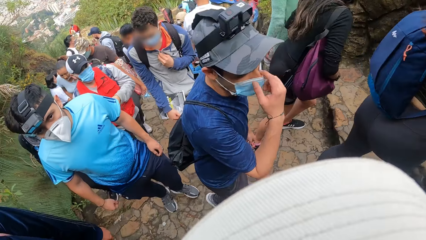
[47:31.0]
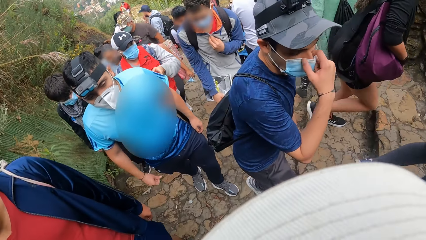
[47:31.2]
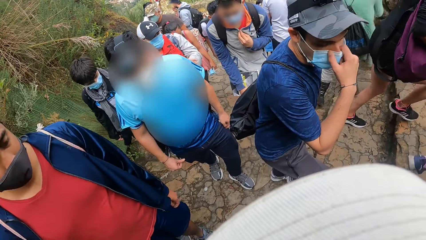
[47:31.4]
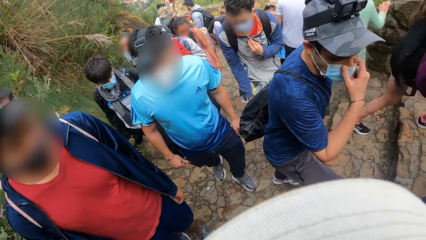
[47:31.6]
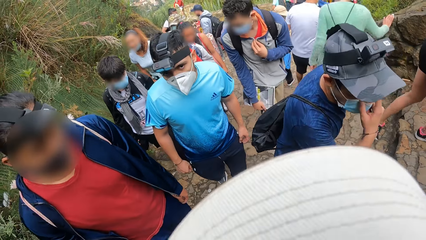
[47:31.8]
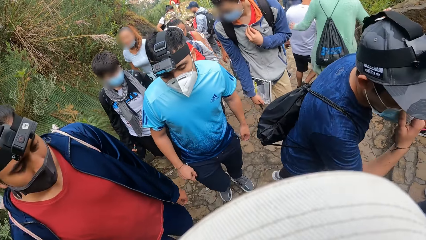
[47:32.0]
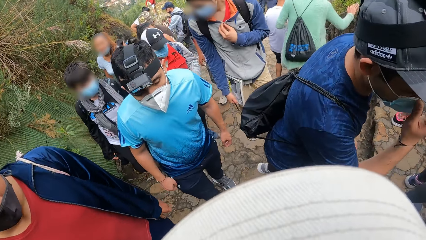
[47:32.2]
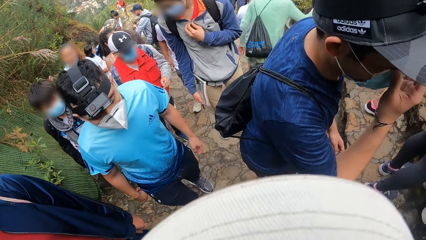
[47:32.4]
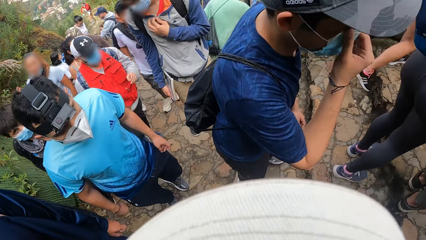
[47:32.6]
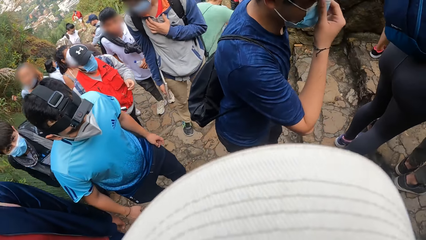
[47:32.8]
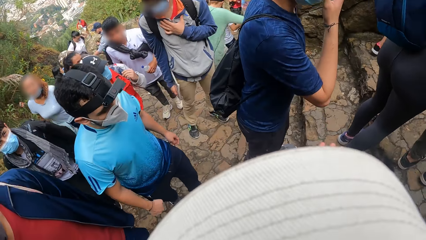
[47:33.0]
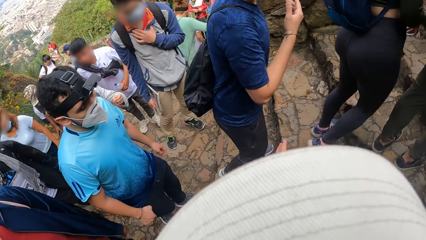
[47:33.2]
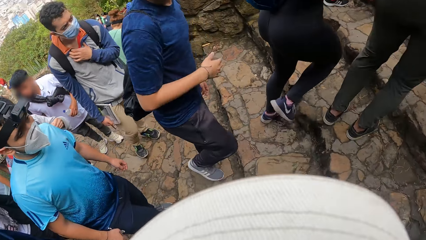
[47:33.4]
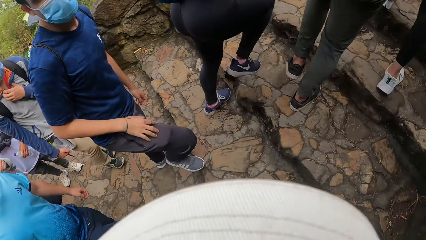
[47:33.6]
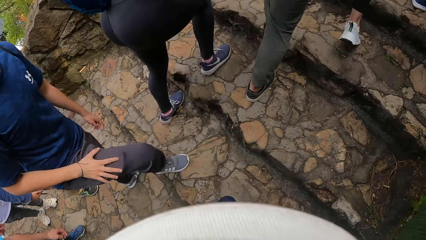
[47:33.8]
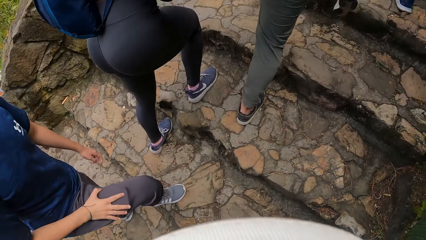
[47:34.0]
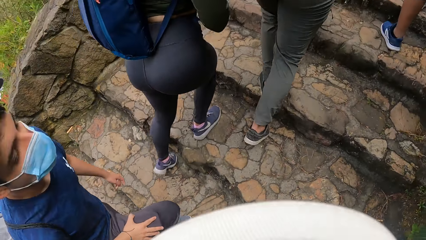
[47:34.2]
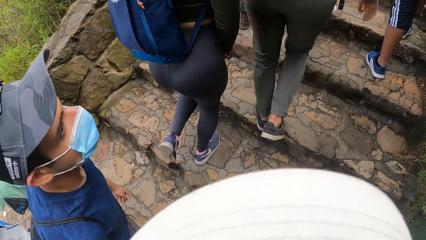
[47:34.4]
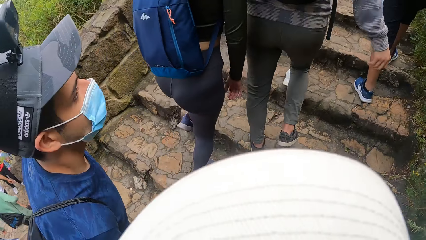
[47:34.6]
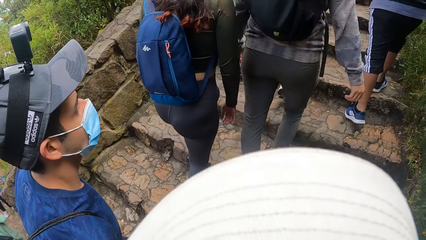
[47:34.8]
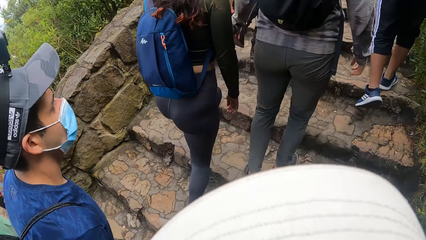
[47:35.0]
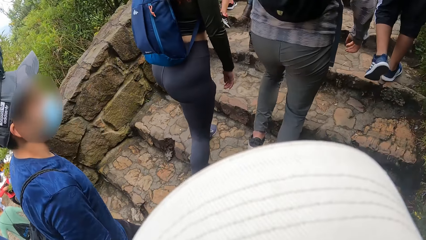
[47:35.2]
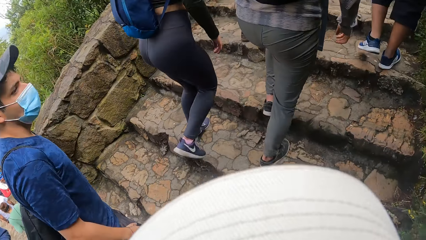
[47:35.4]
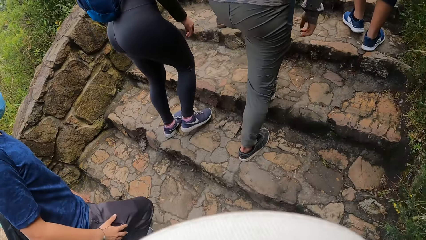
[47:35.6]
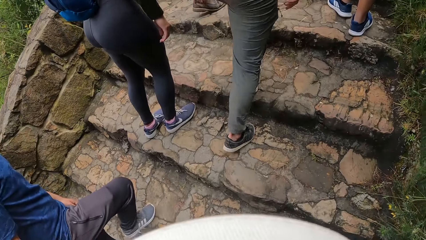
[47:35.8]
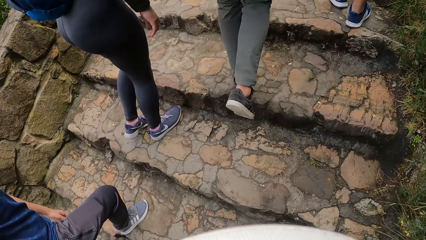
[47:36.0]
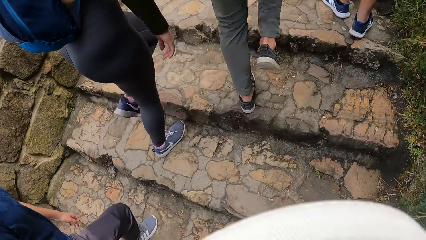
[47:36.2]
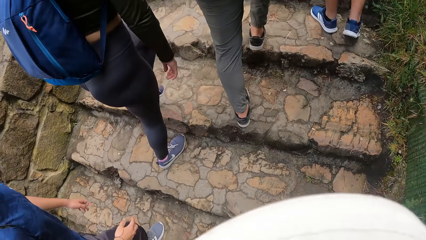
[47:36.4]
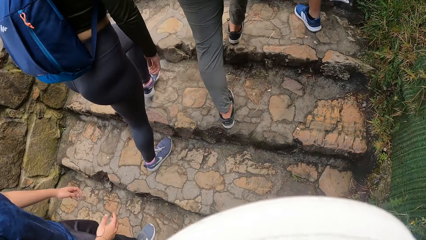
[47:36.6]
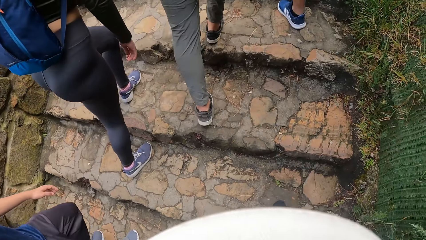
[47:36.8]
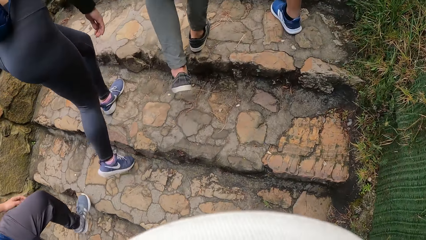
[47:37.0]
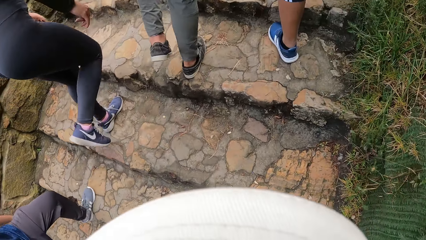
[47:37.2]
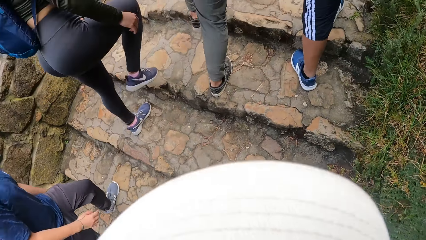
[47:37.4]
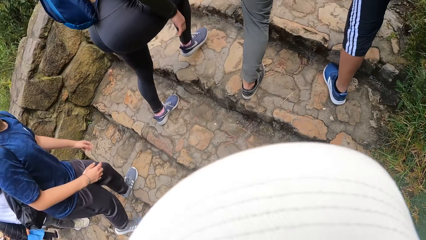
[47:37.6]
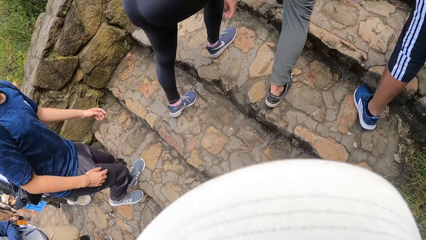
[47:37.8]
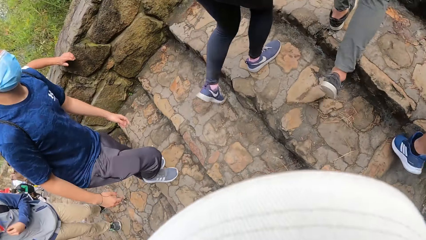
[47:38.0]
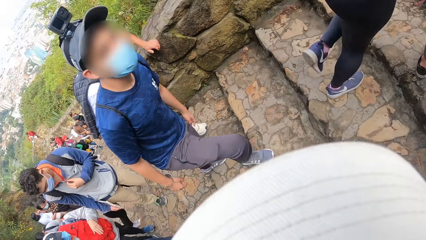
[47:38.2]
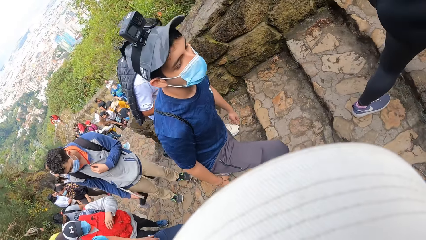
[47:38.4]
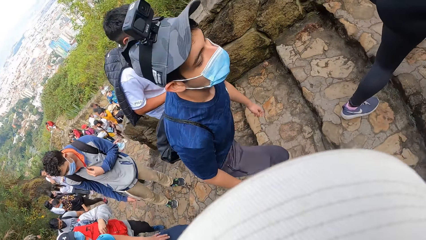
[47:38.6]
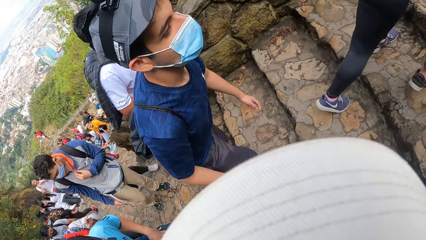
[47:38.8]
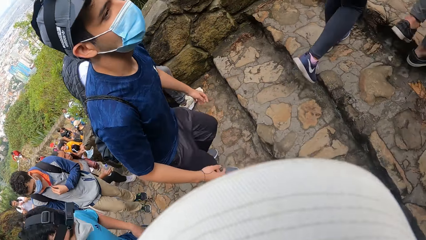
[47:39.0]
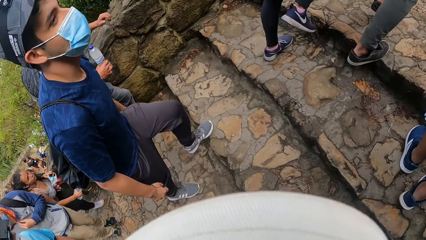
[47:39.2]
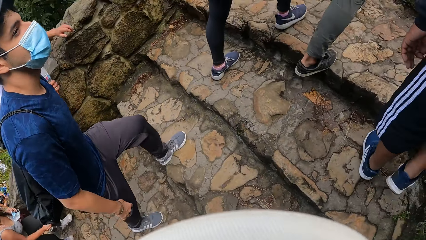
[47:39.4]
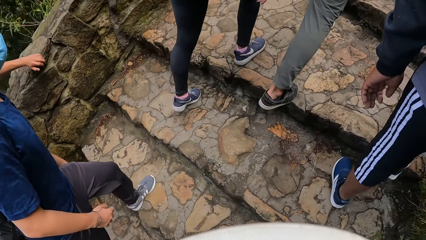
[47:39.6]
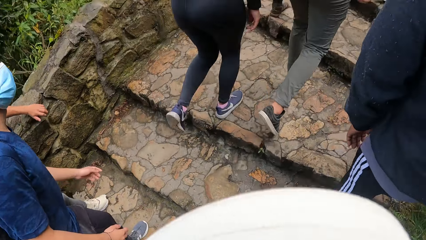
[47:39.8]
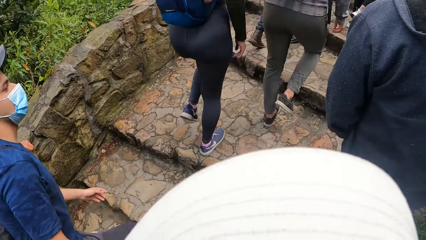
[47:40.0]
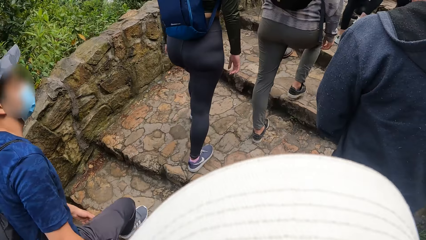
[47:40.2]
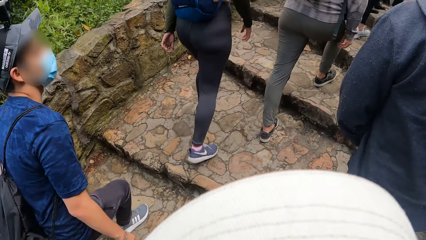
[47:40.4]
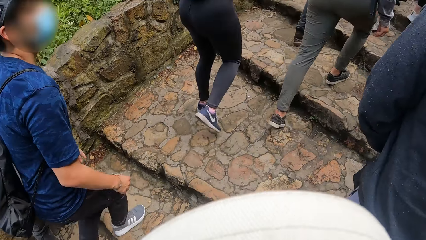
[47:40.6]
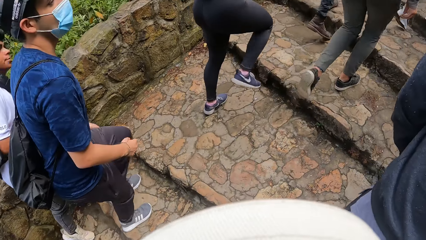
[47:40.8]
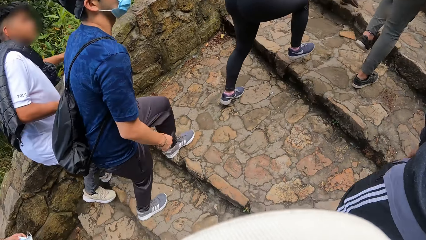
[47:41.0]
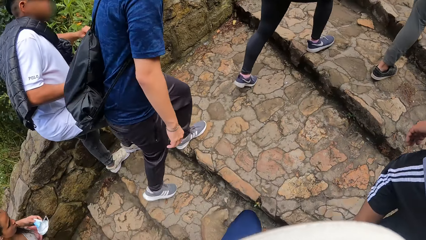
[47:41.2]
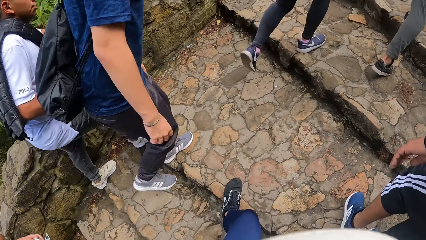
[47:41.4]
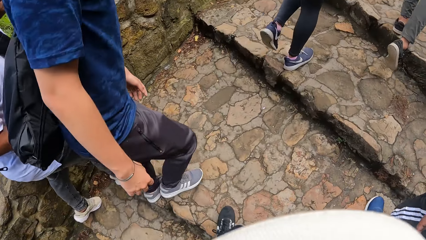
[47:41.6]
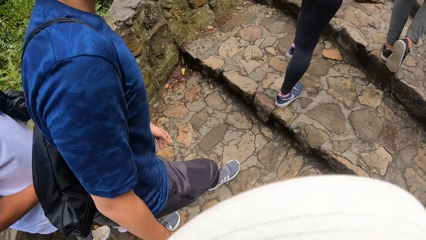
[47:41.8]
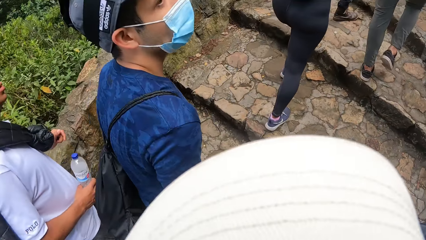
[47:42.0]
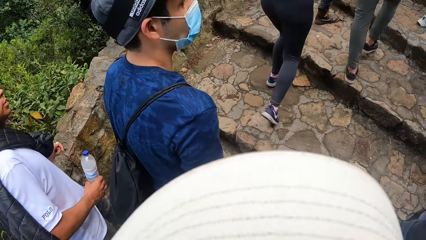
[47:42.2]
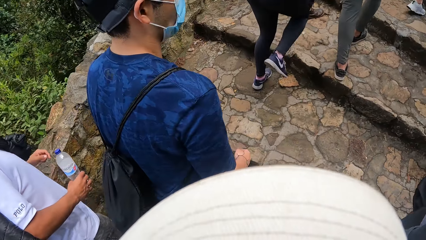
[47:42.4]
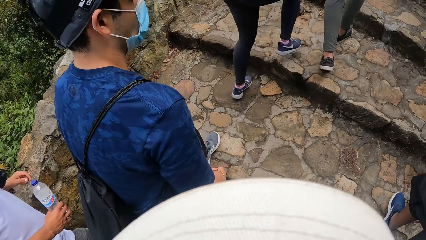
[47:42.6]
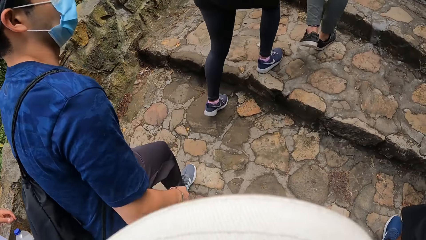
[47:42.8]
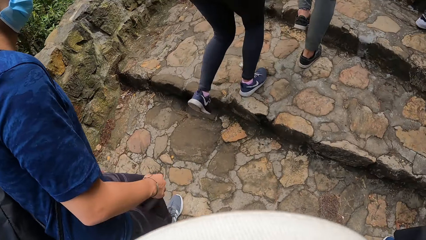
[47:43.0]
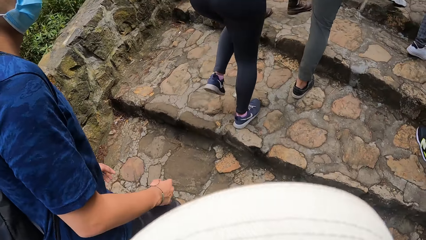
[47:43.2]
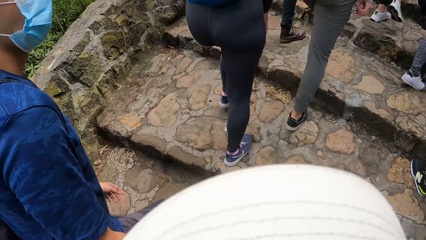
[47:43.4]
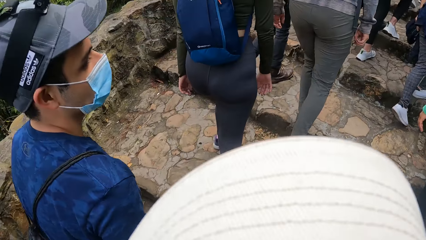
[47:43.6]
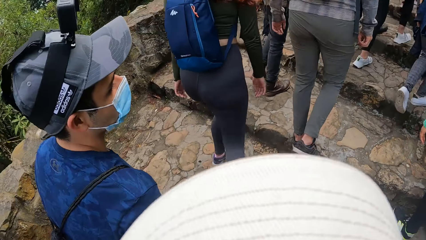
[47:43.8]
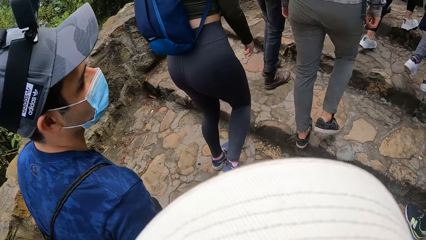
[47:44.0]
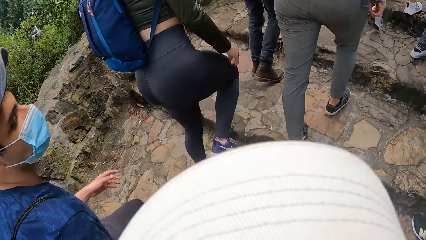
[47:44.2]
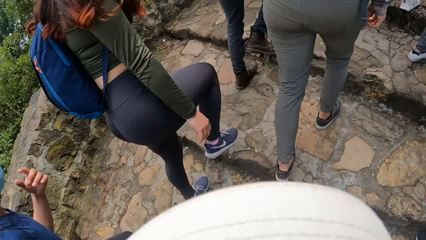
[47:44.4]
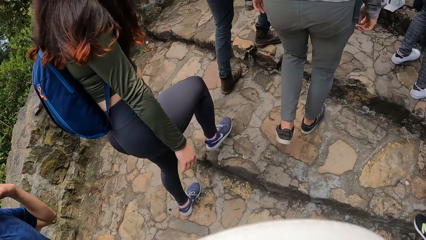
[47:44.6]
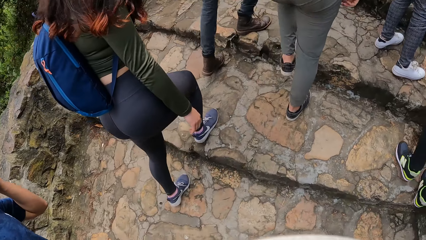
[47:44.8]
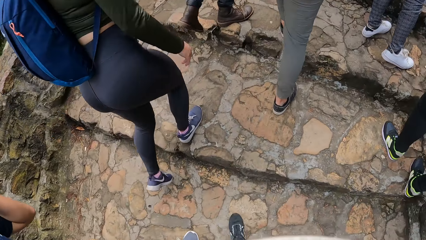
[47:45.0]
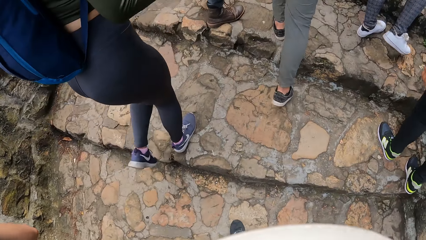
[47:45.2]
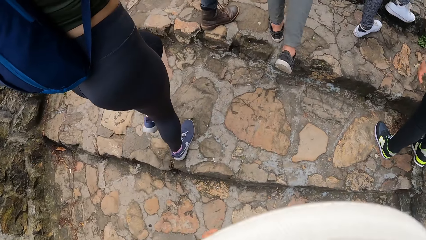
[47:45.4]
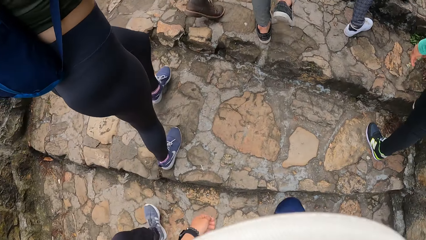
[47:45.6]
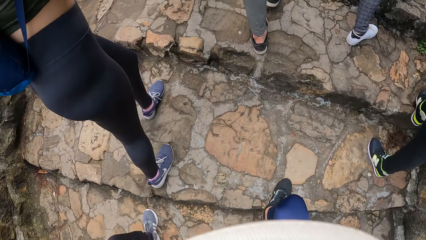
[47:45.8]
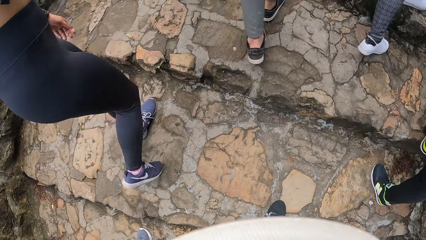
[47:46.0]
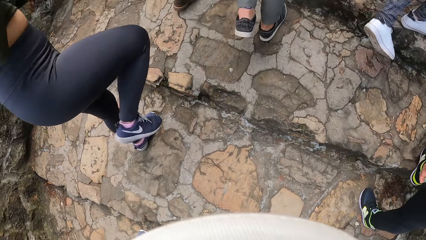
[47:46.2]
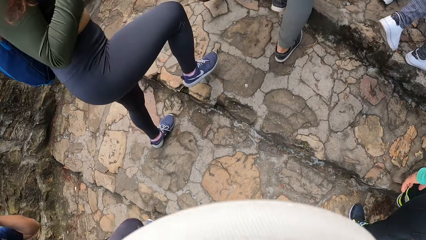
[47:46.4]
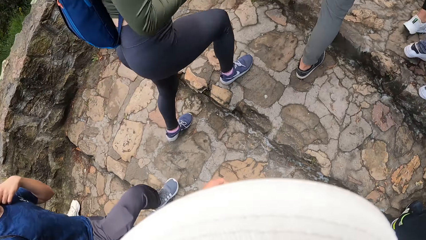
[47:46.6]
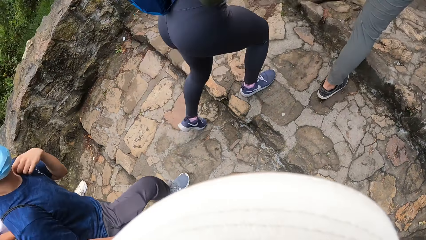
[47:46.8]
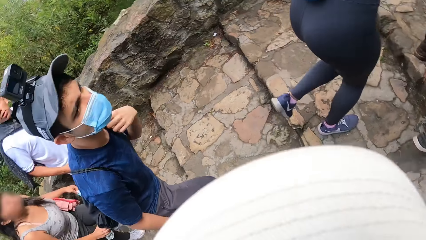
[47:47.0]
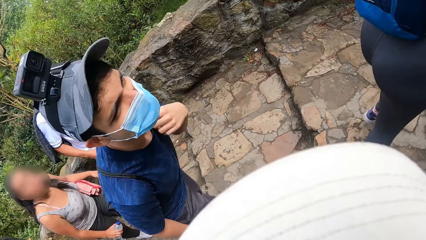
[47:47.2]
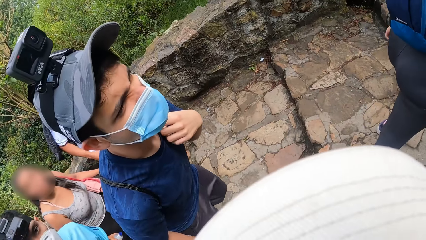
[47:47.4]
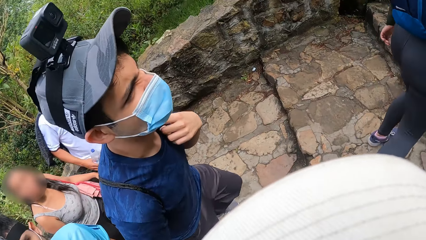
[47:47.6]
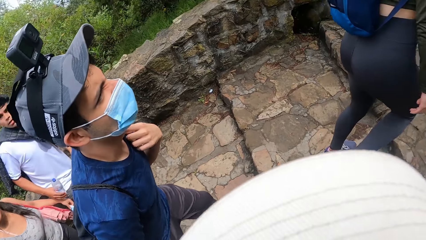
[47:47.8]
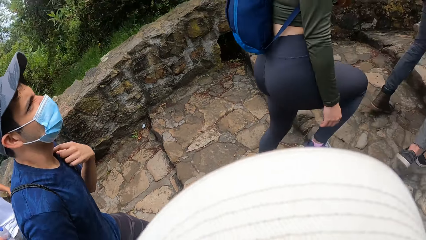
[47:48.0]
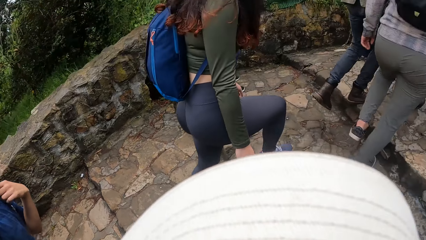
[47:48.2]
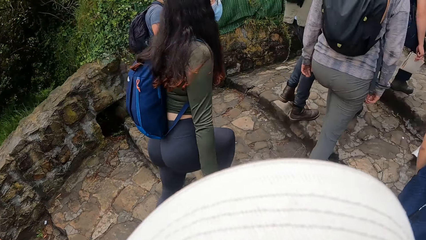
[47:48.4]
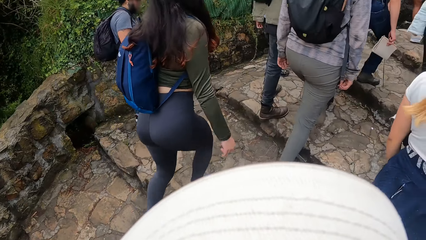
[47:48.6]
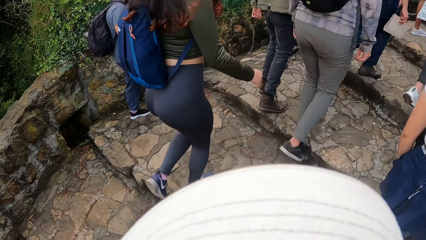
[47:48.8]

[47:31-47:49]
A man holds his nose. The camera wearer looks at a person. The man puts a hand on his thigh. The camera wearer walks on the stairs. The man touches his face. The camera wearer walks on the stairs. The man touches his T-shirt.
